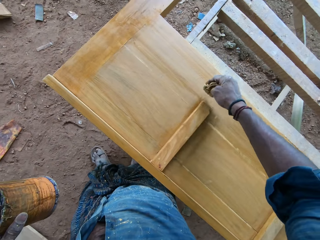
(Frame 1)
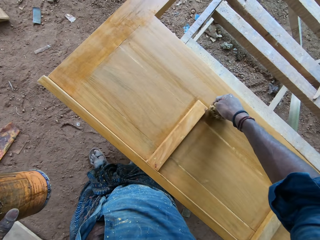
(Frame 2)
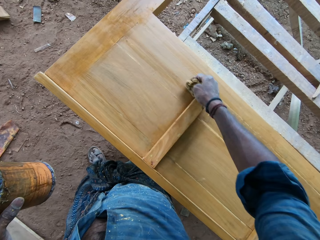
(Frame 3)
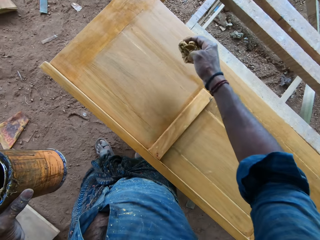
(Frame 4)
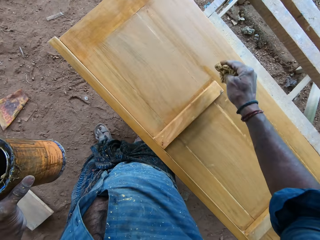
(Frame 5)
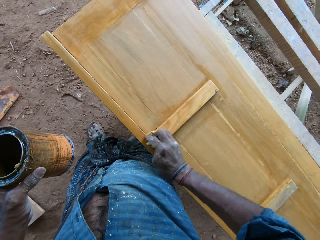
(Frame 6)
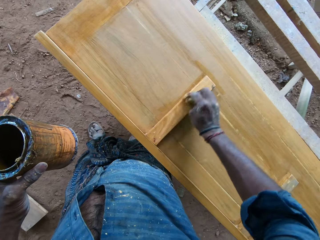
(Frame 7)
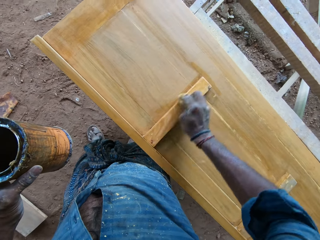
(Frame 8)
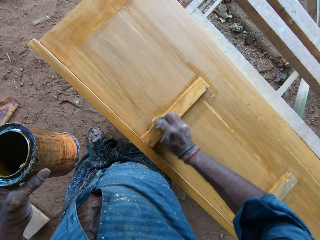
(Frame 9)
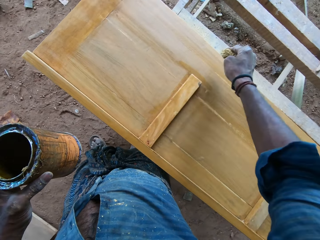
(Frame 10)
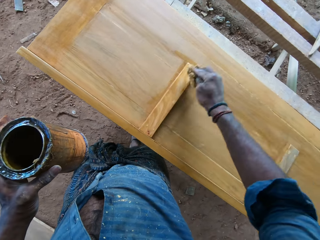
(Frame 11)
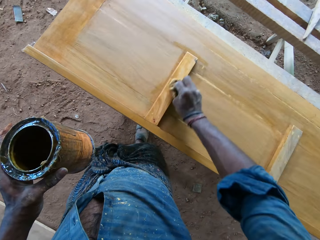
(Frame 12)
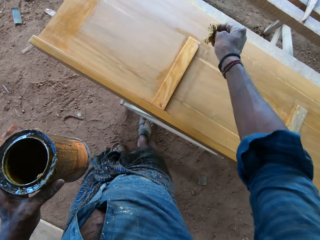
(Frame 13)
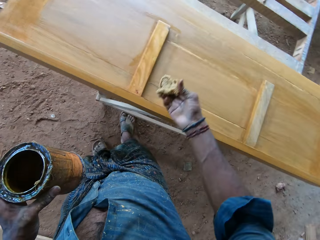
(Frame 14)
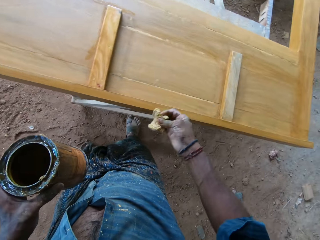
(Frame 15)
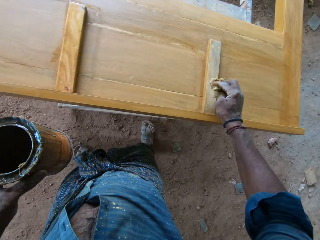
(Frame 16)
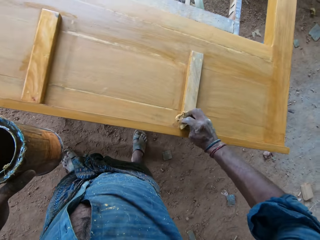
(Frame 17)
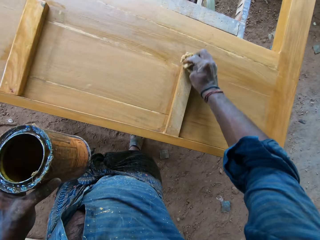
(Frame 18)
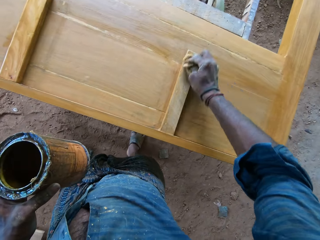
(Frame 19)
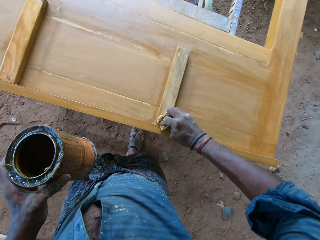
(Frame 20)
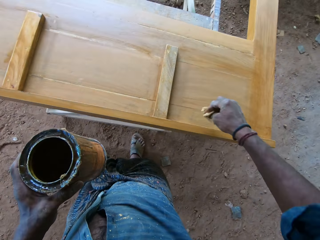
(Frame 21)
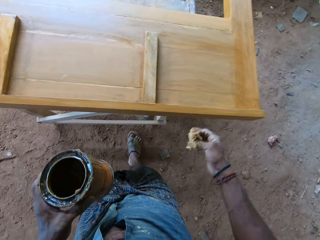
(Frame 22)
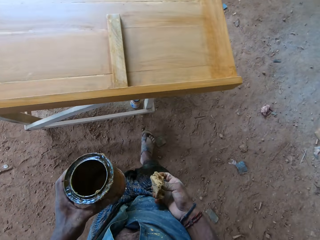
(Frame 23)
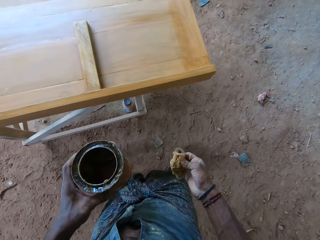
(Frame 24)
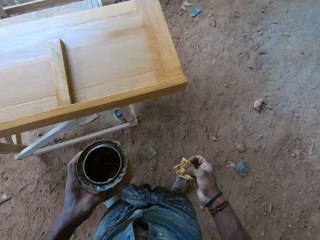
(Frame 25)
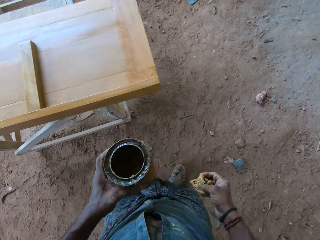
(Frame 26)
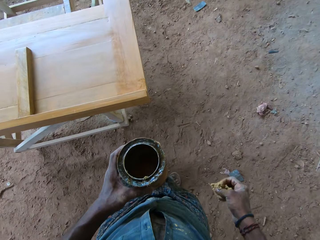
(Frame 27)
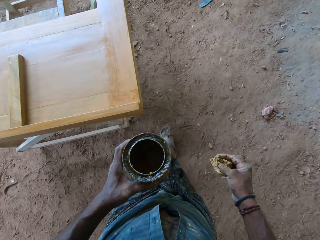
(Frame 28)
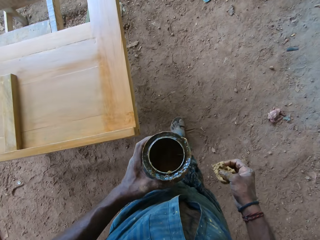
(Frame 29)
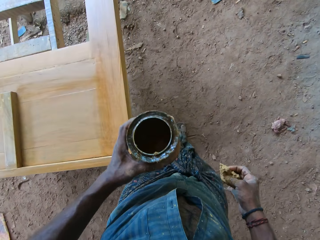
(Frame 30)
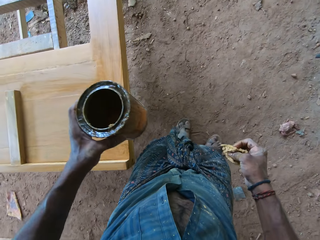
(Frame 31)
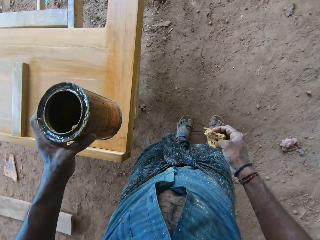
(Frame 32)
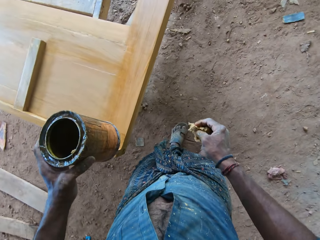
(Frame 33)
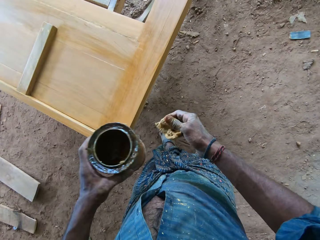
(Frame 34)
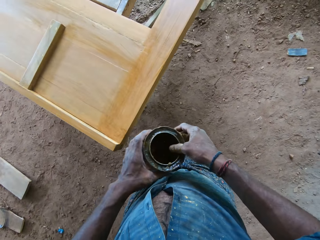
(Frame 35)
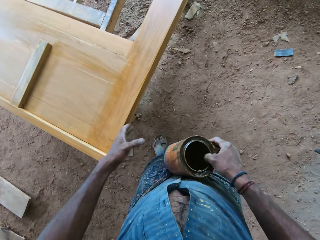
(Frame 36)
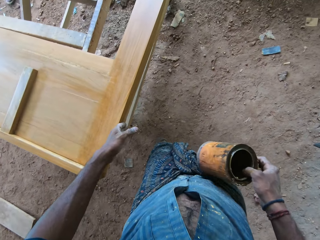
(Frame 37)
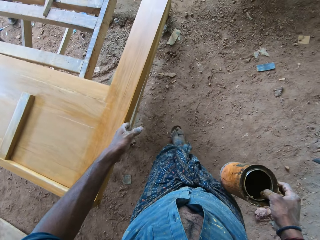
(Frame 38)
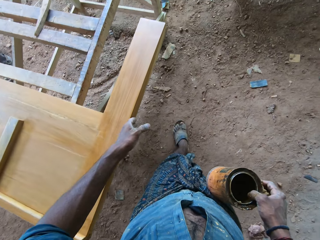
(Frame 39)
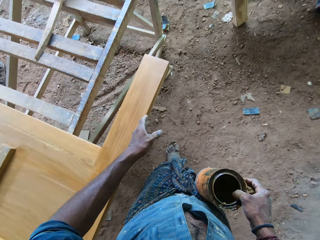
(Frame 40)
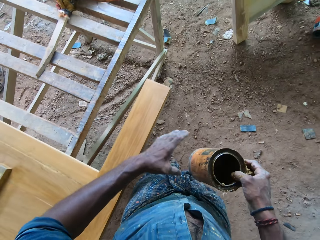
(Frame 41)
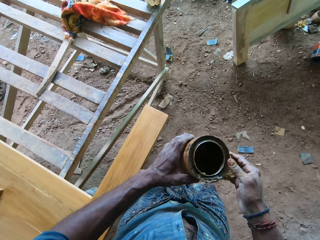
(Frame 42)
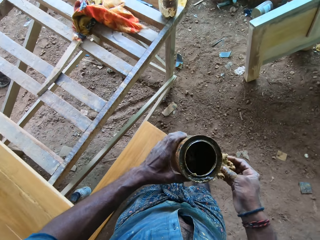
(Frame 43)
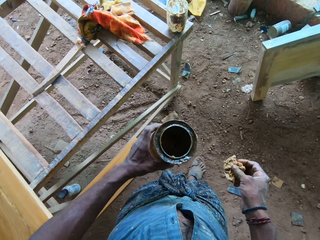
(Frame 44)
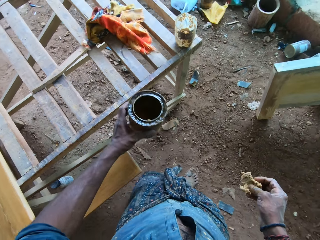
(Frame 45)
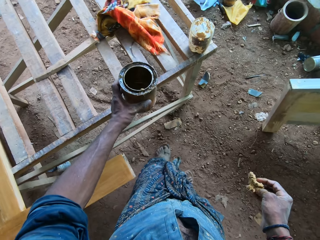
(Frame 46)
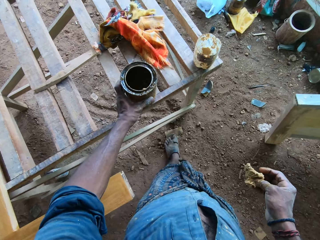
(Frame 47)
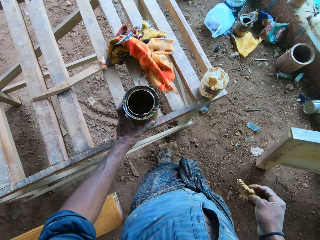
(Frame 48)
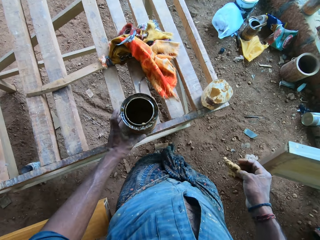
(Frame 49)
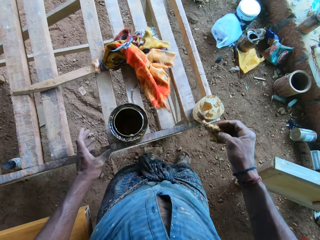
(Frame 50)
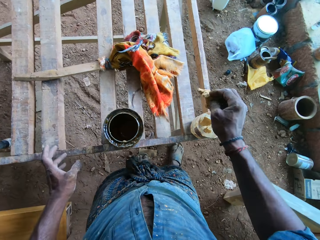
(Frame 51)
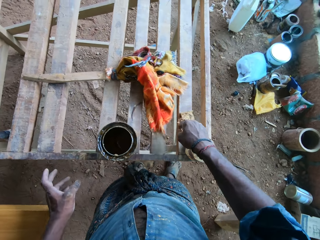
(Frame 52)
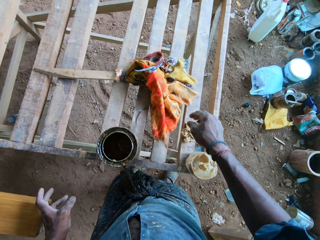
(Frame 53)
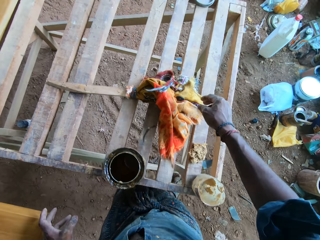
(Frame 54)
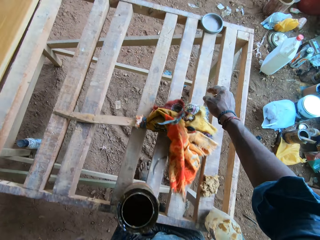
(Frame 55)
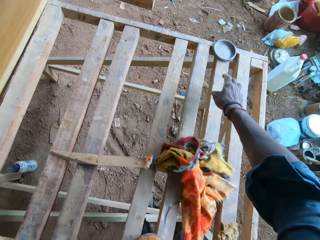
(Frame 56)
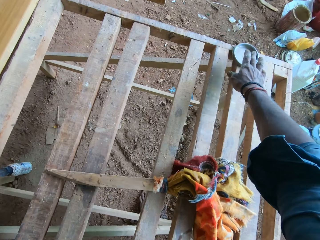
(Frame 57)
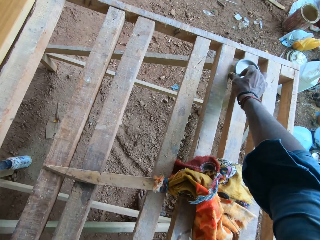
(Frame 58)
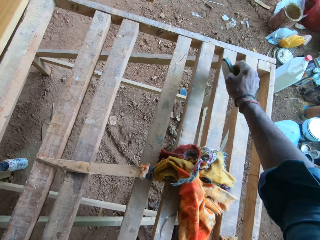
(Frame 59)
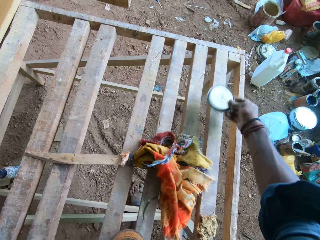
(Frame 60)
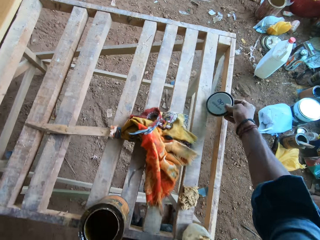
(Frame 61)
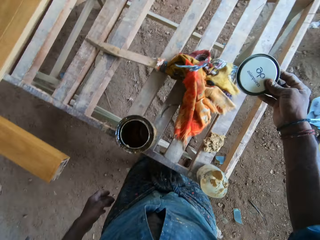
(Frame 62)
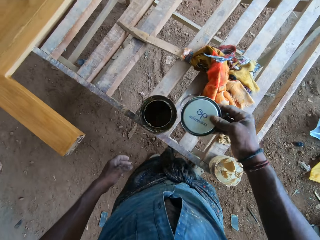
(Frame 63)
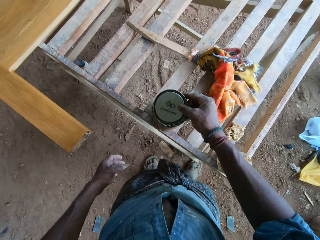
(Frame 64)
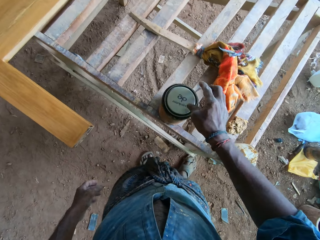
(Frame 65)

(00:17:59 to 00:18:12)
The camera wearer applies the thinner on the headboard with a sponge. They polish the headboard. They make a step. They move around. They transfer the container to the right hand. They put the left hand on the headboard. They hold a wood polish tin in the right hand. They move the hand along the edge of the headboard. They remove the hand from the headboard. They hold the container of the thinner with the hands. They put the container of the thinner down on the working surface. They put the sponge down on the working surface. They pick up the lid of the container. They flap the lid. They tap the lid on the working surface.

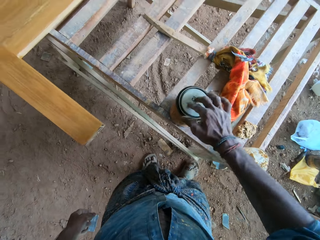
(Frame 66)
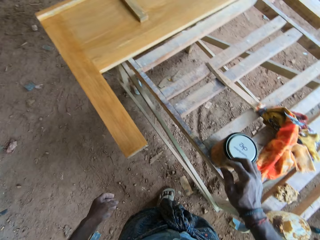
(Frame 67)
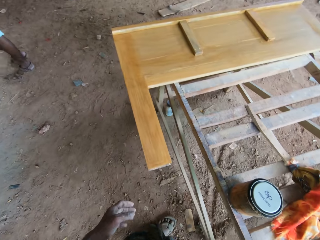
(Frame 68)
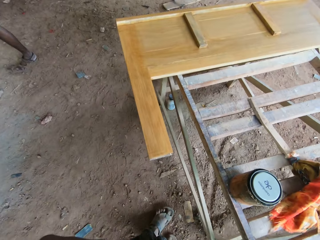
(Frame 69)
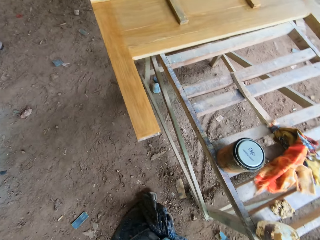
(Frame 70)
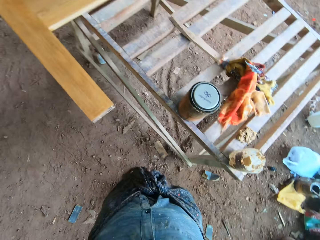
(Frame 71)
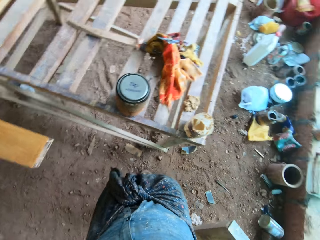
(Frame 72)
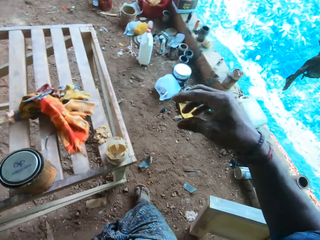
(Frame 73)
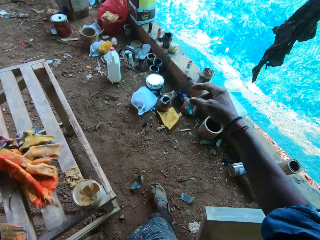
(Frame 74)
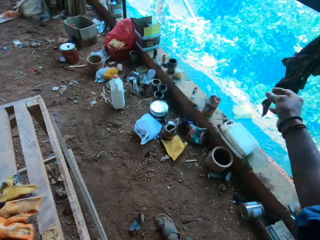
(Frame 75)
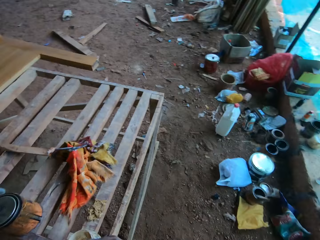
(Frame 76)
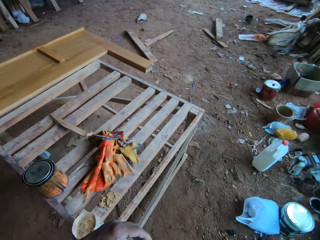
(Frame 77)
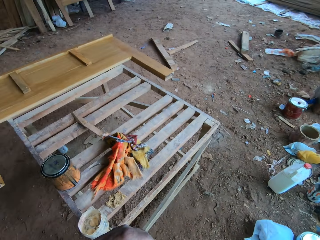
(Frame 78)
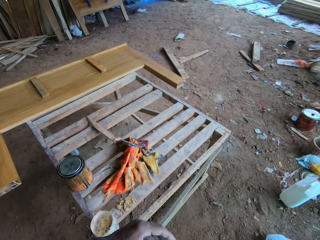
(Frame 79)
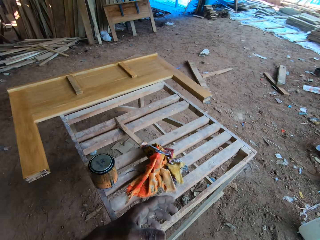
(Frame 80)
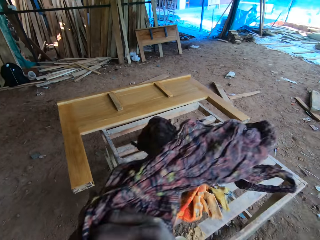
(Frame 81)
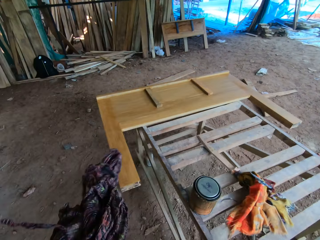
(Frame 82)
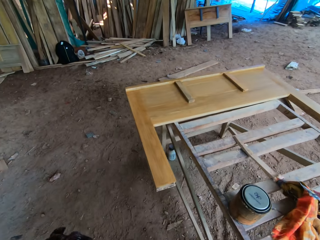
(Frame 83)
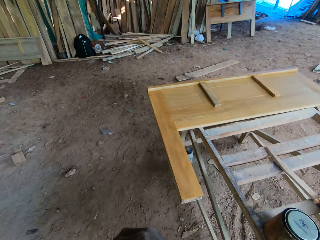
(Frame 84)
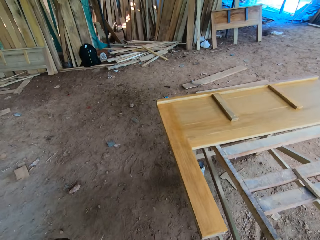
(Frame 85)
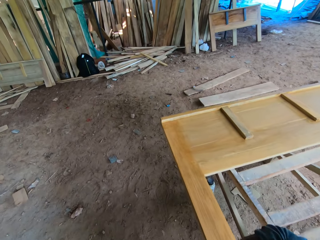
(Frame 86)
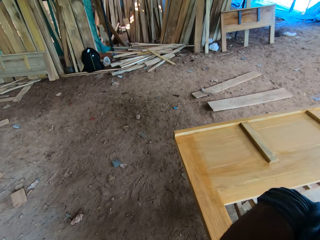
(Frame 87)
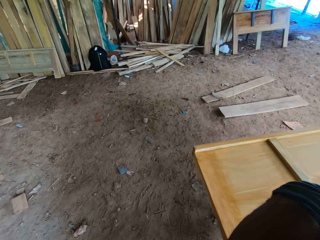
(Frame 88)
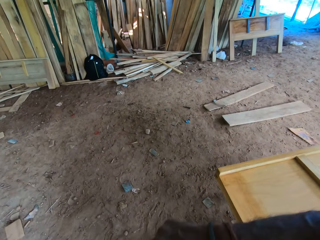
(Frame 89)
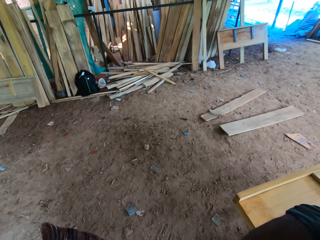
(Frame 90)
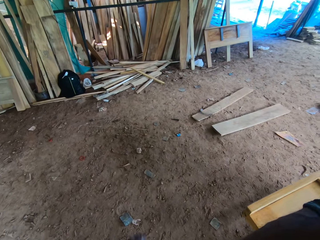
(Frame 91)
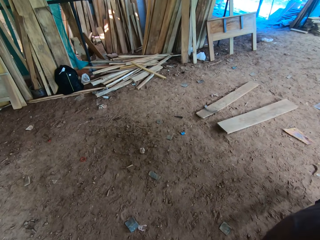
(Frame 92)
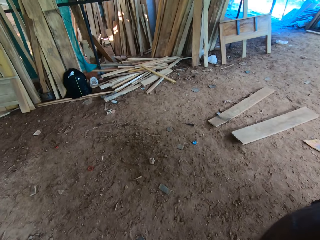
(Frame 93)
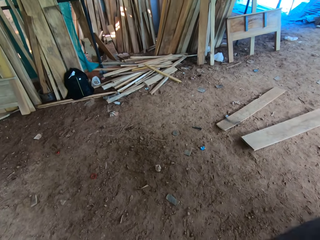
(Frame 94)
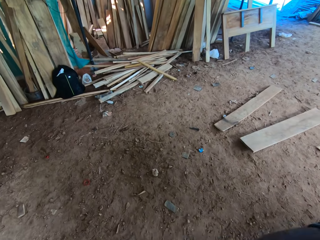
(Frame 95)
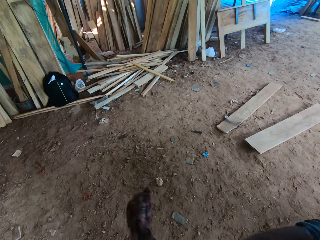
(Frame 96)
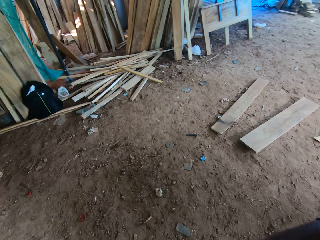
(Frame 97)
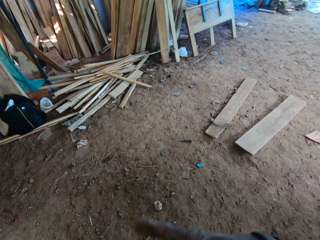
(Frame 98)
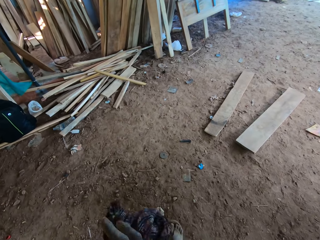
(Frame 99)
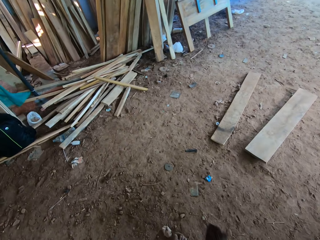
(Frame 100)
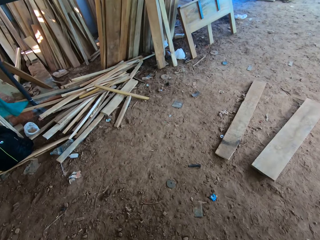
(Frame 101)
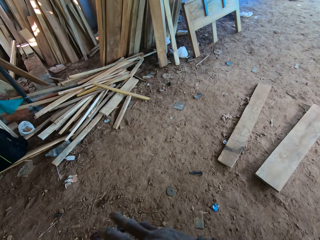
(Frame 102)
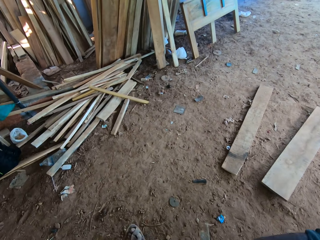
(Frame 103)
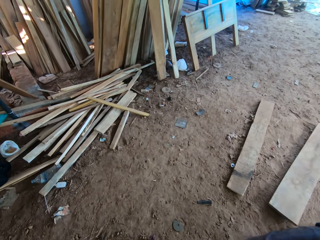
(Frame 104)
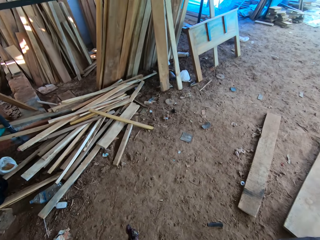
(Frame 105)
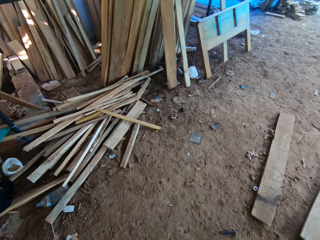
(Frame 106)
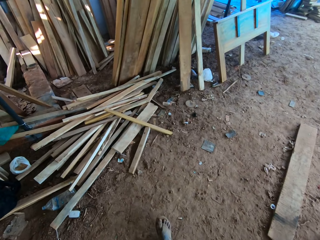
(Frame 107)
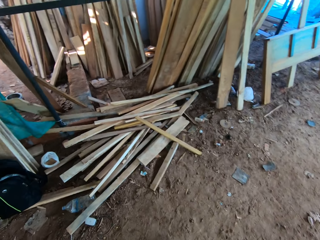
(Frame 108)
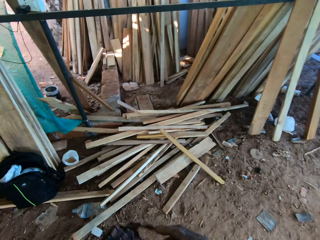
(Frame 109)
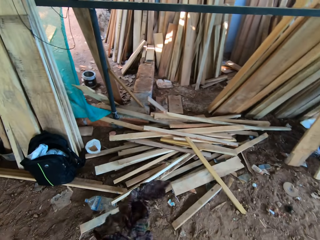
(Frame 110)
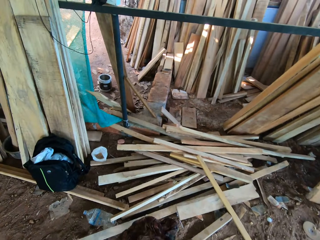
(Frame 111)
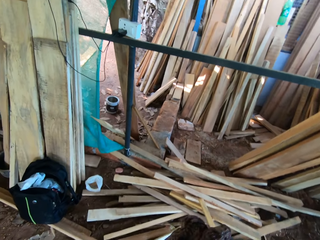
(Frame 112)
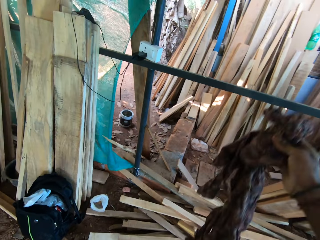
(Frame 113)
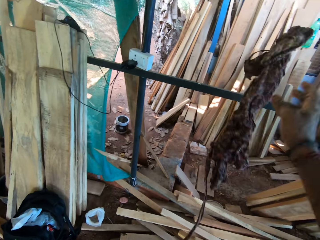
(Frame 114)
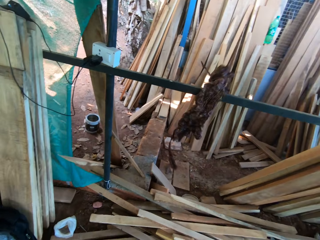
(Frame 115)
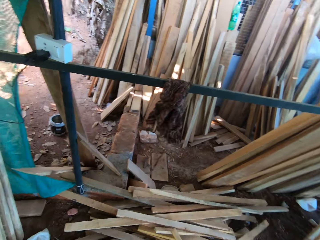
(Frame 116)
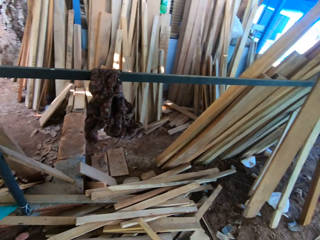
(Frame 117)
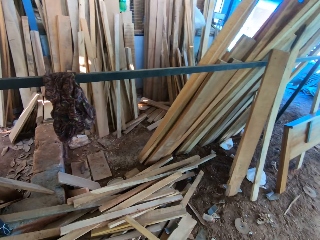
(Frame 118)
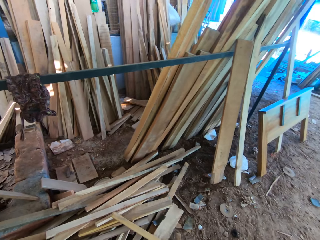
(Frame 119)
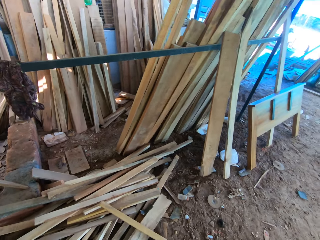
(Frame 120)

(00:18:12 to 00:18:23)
The camera wearer closes the lid on the container. They move the hand. They move around. They pick up a cloth. They hold the cloth with the left hand. They move the cloth with the right hand. They walk ahead. They tie the cloth with both hands. They wipe the hands with the cloth. They walk ahead. They hang the cloth on a metal hanger. They throw the cloth on the metal frame with the right hand.
